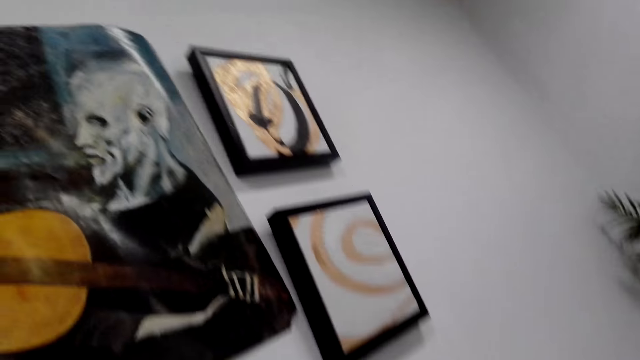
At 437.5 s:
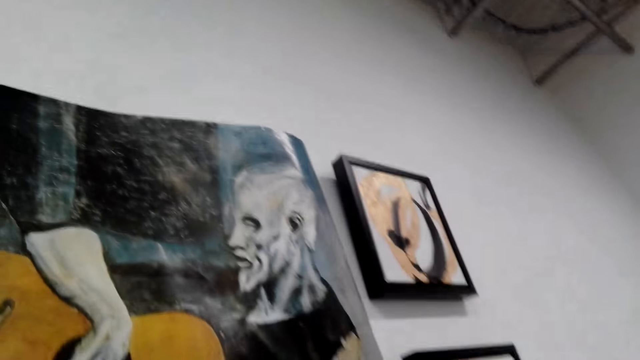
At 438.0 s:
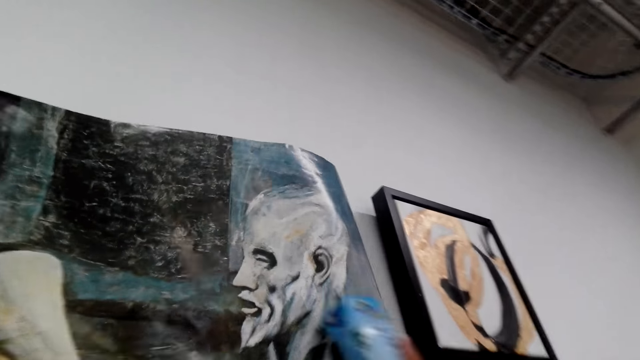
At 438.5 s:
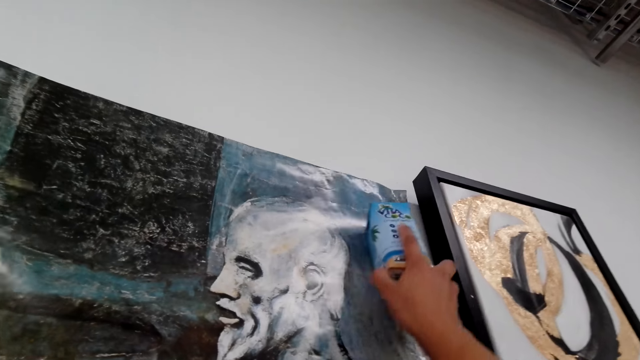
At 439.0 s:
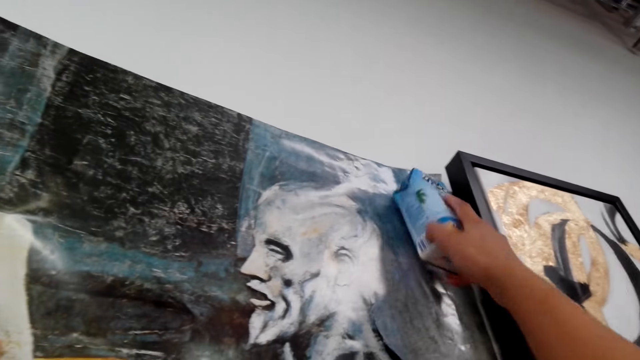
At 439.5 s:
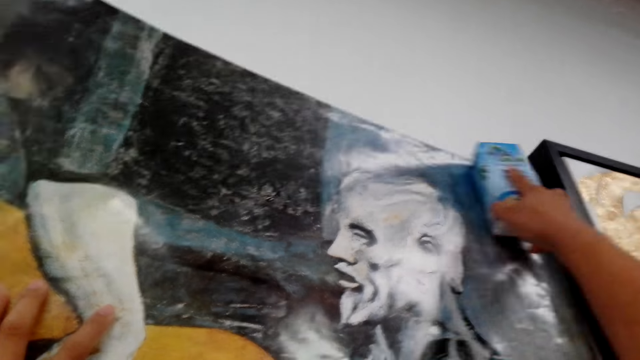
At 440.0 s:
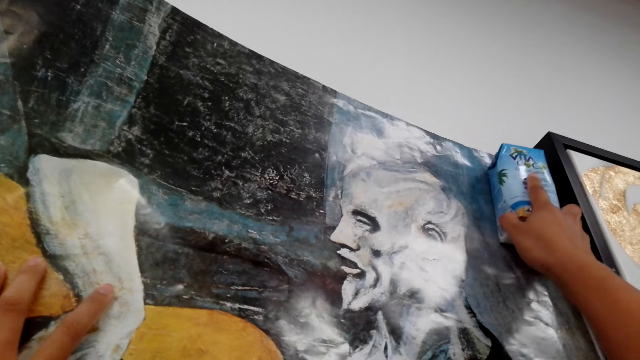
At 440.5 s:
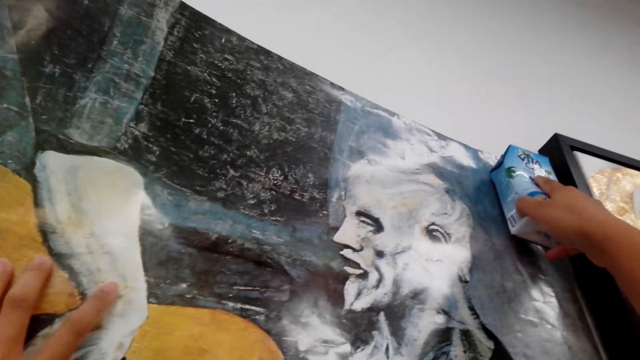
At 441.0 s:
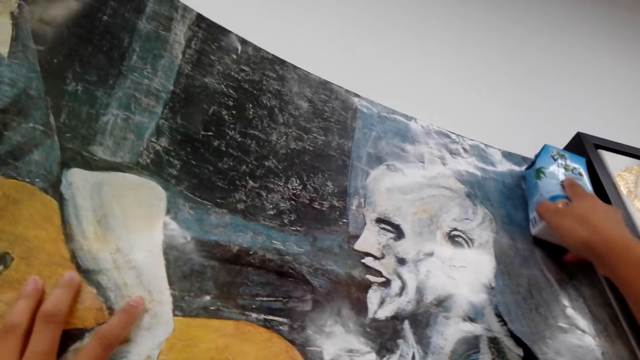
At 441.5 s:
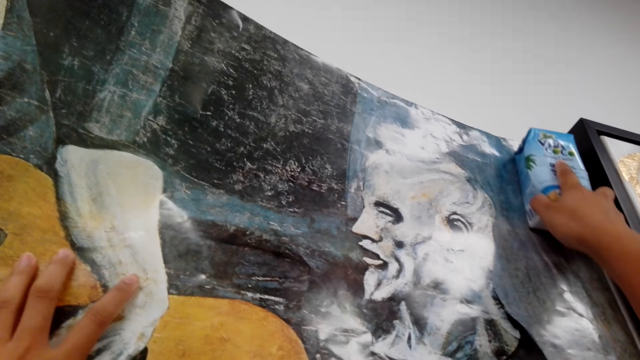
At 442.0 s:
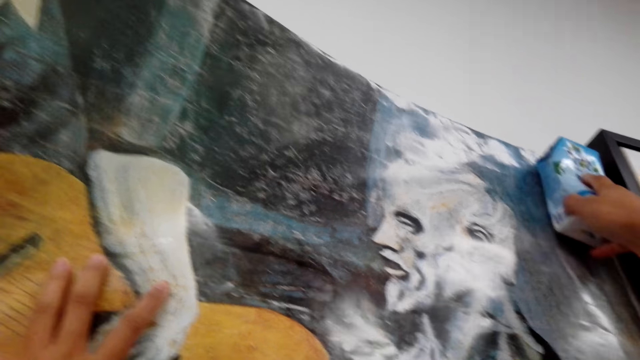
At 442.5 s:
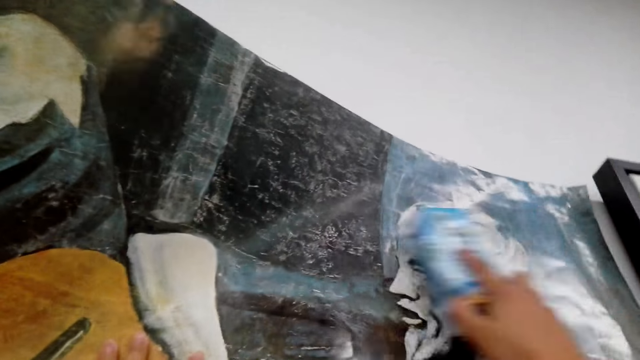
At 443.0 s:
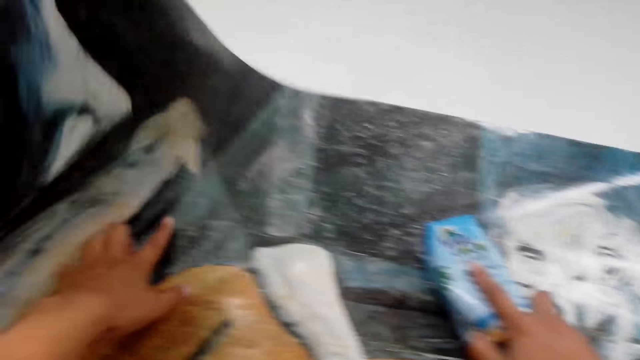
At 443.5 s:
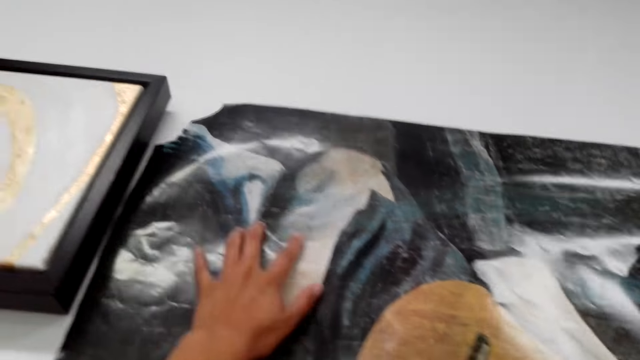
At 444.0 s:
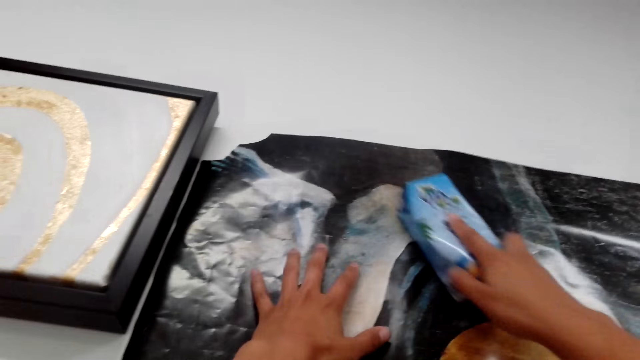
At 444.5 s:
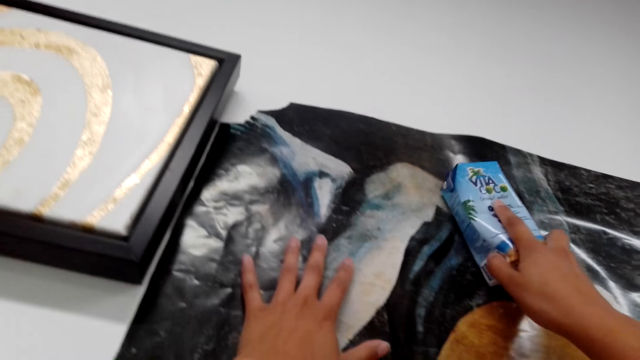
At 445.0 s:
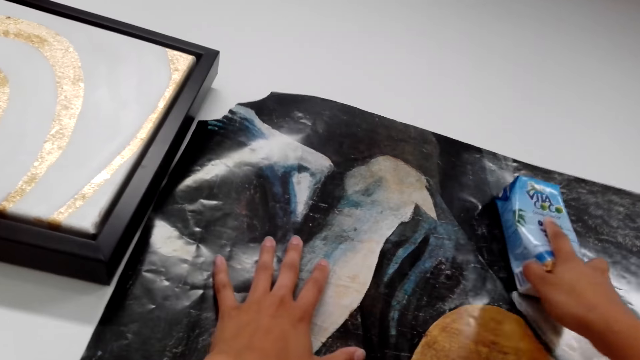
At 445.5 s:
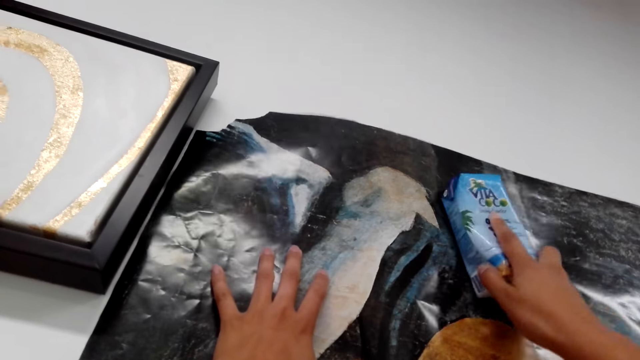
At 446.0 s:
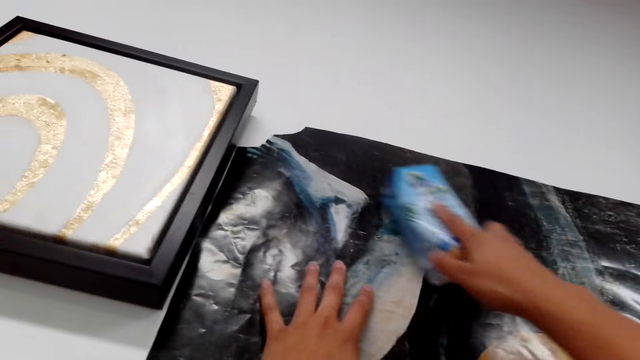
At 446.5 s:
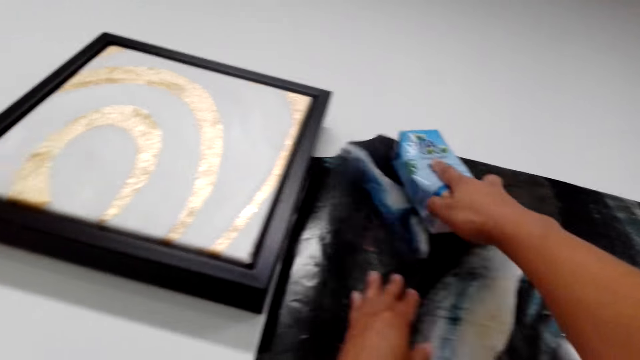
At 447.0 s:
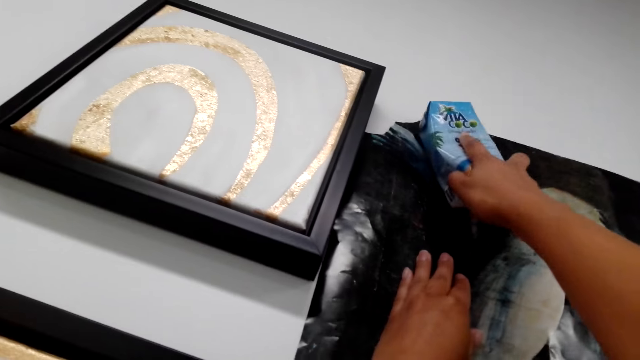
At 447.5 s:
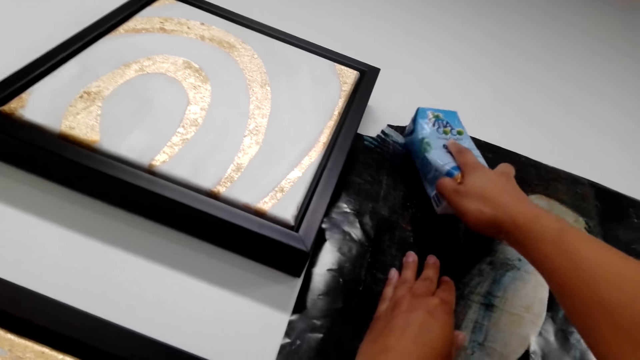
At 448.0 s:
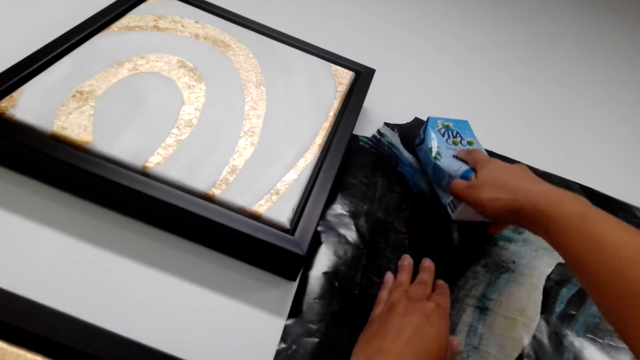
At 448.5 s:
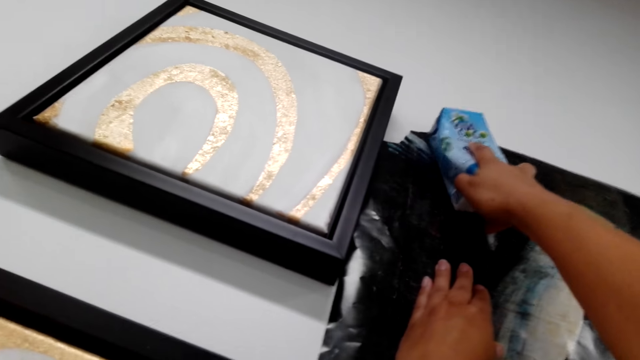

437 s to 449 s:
The camera wearer places the packet at the right corner of the banner. They smoothen the picture with the Vita Coco. They press the banner with the packet in the right hand. They straighten the banner with the packet of Vita Coco.

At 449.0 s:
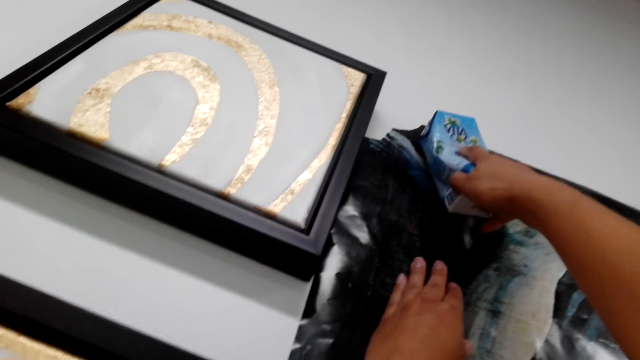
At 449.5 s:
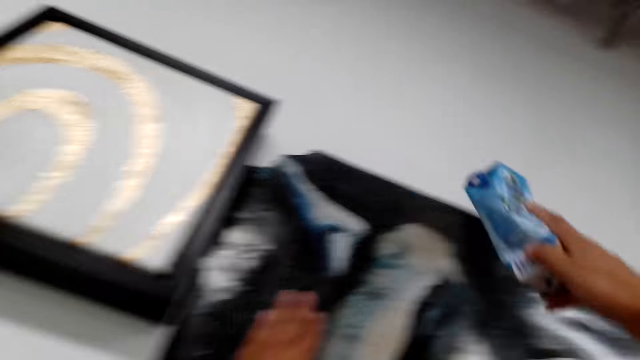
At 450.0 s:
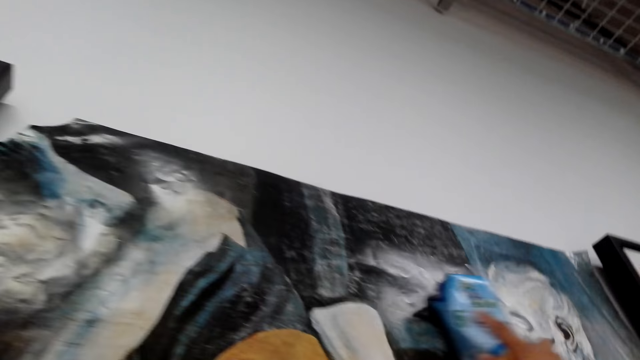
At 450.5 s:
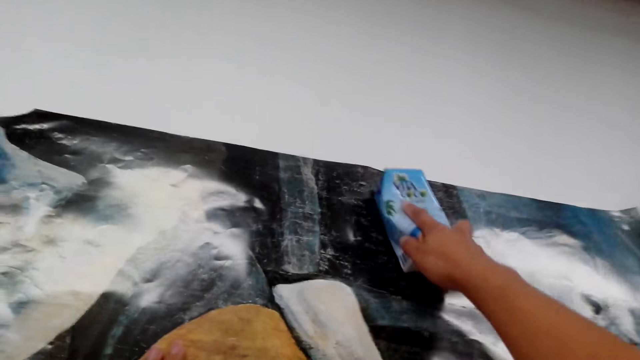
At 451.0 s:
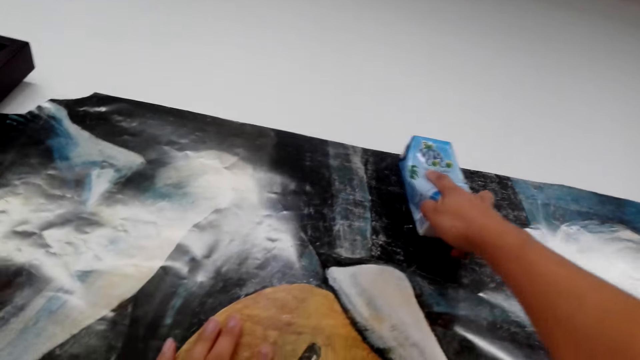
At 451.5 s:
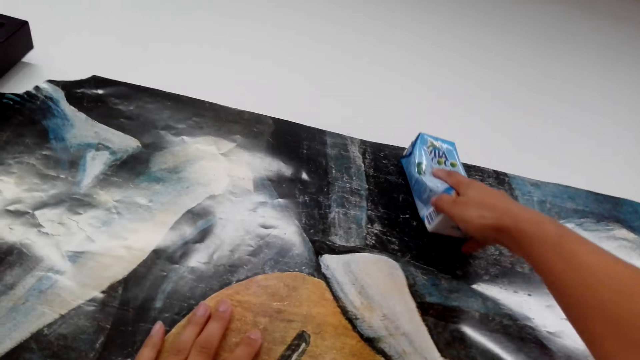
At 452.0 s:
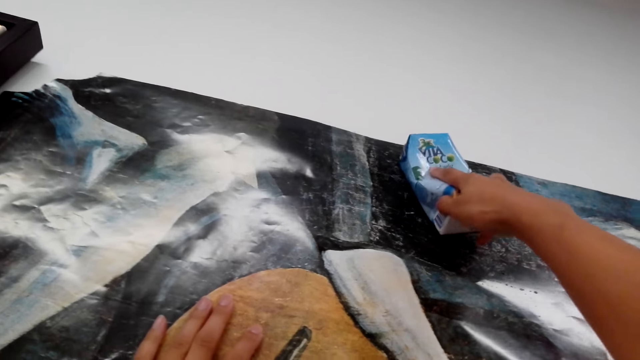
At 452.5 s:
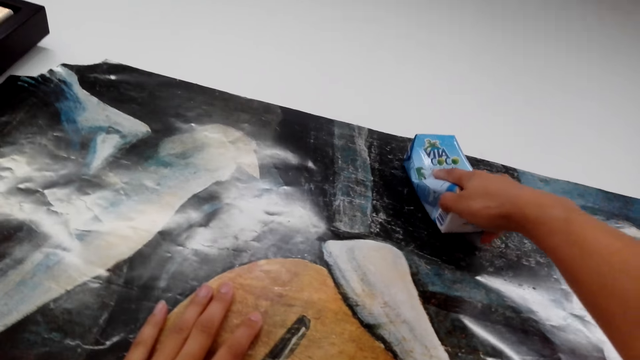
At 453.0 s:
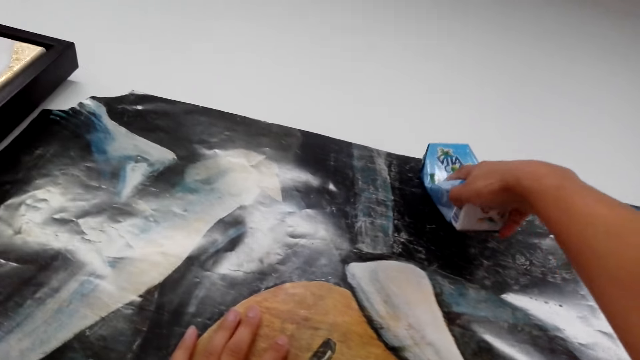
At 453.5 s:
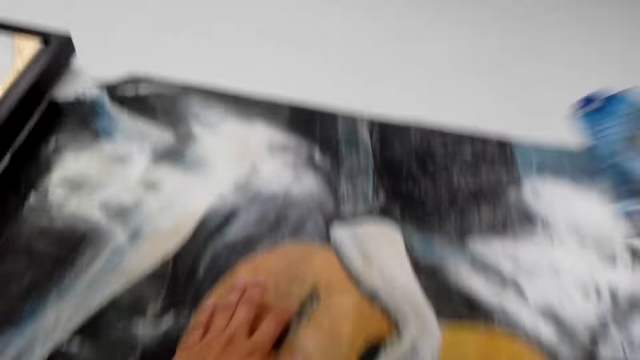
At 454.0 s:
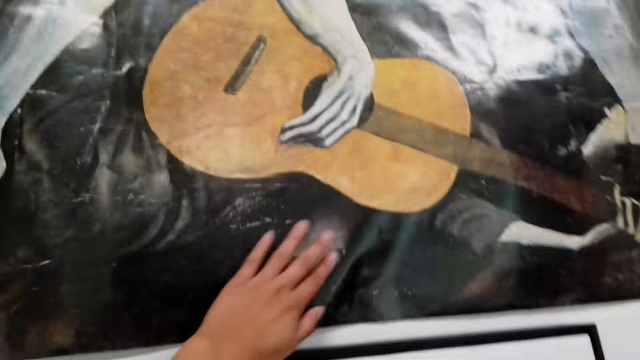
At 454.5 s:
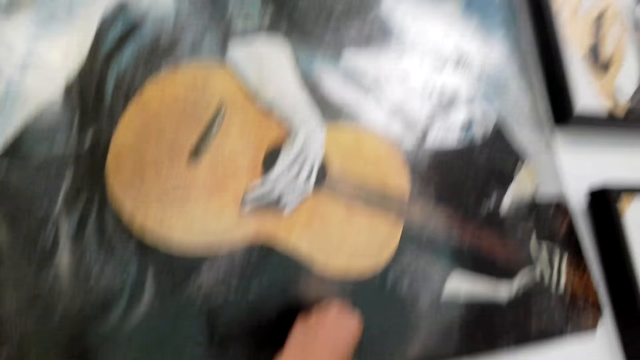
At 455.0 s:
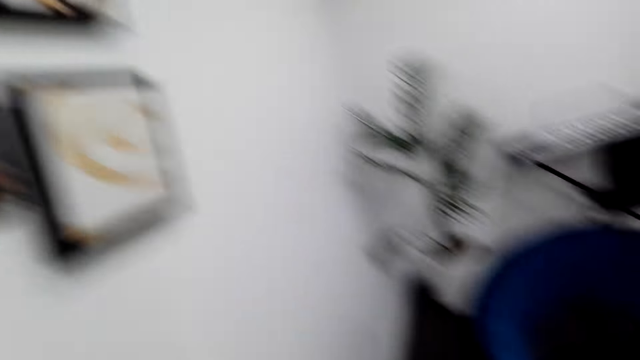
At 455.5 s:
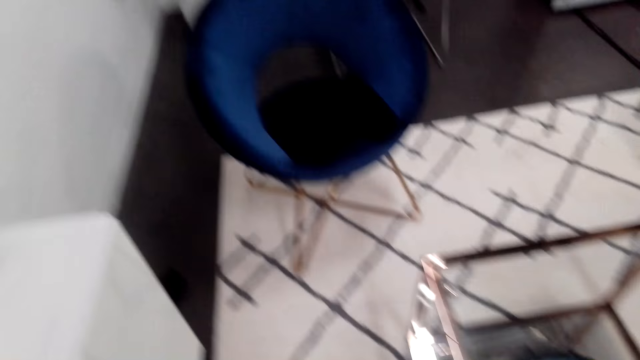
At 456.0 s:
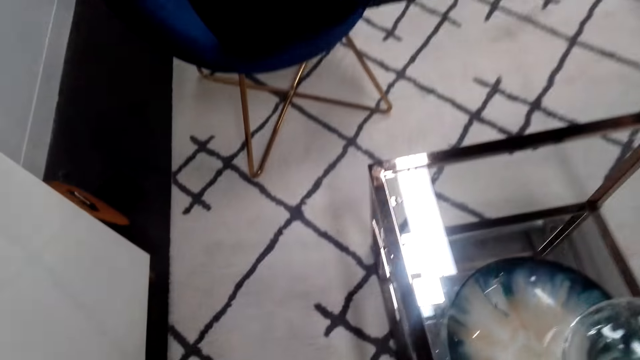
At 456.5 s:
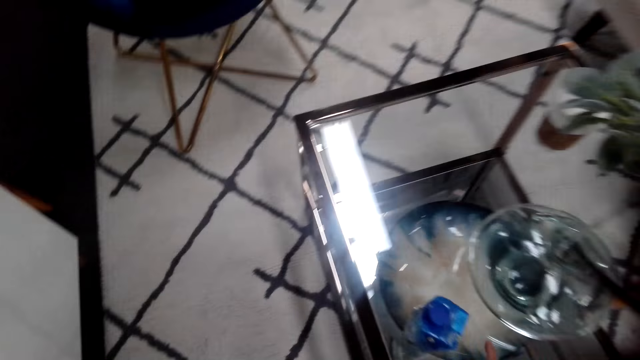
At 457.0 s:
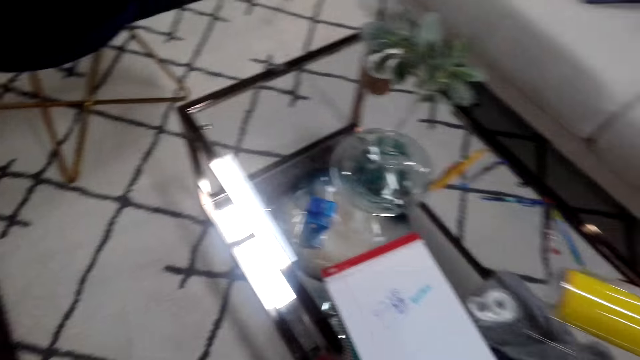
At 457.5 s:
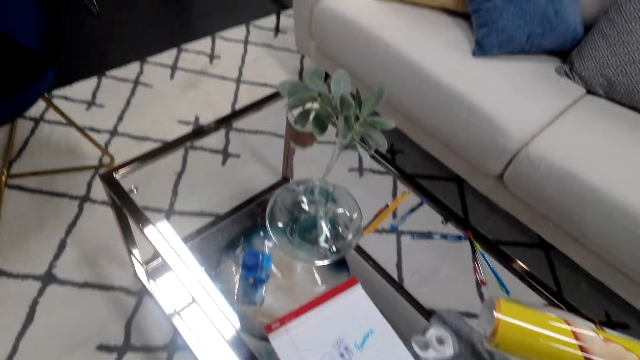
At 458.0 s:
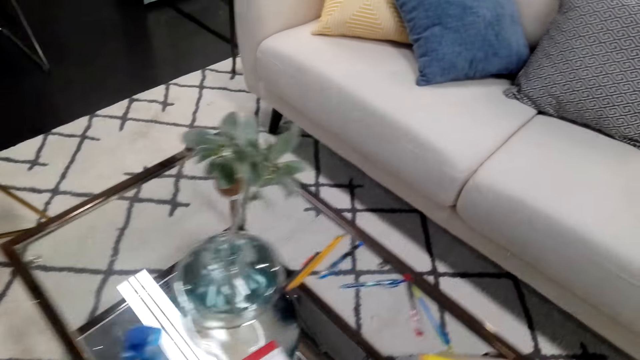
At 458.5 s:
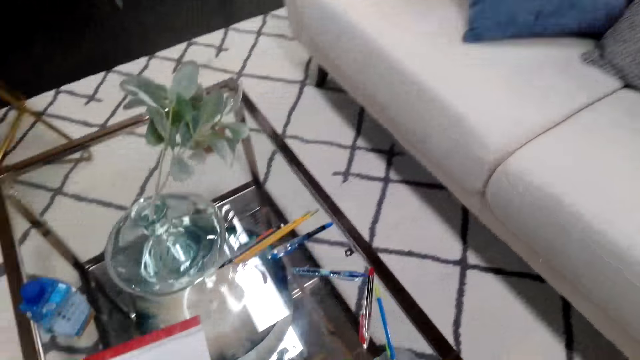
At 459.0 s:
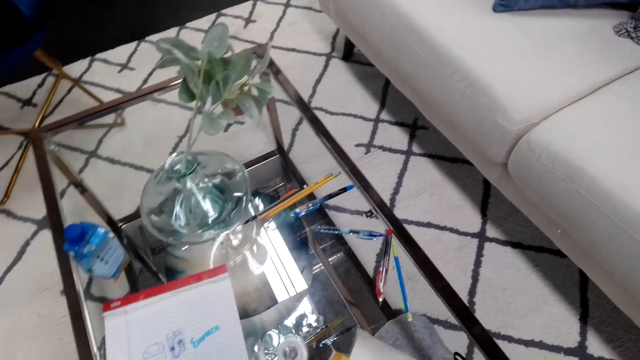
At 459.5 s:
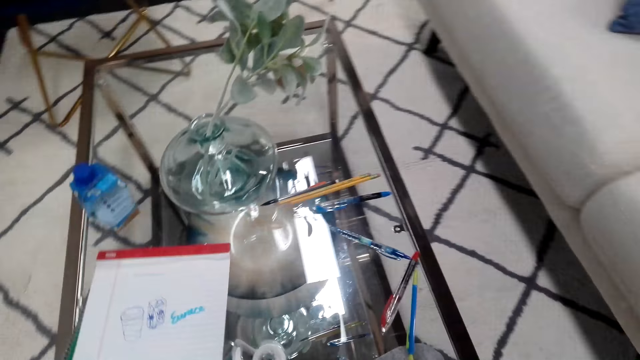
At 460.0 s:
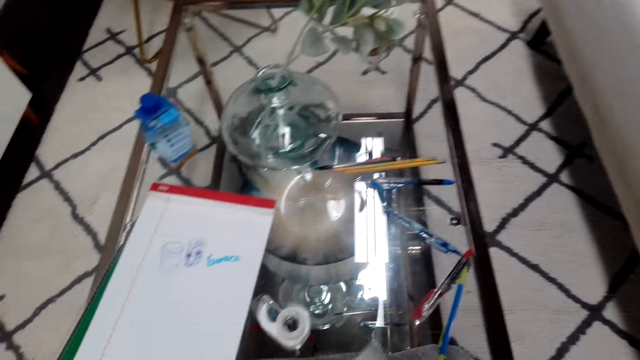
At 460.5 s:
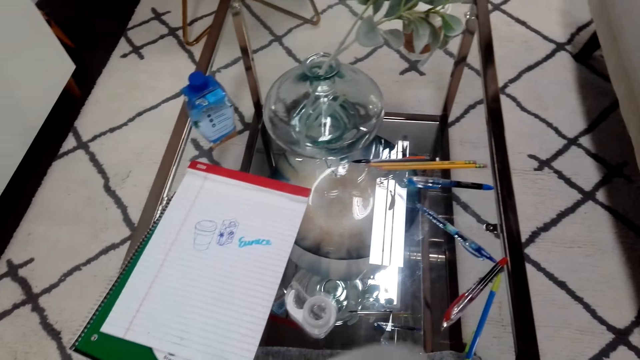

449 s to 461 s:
The camera wearer holds the picture. They place the packet of Vita Coco on the table.
